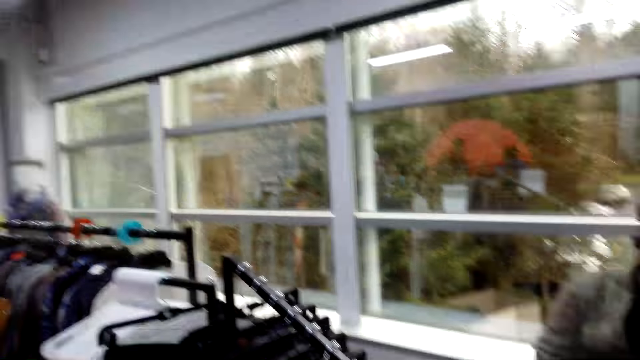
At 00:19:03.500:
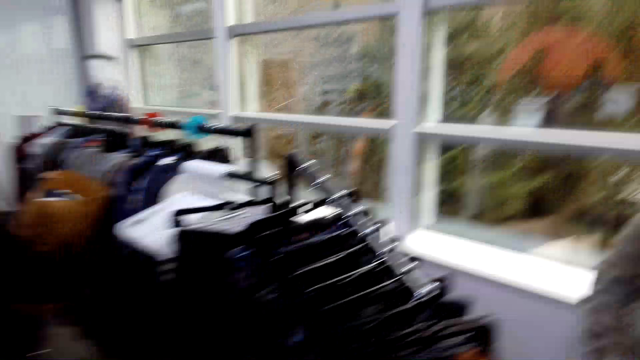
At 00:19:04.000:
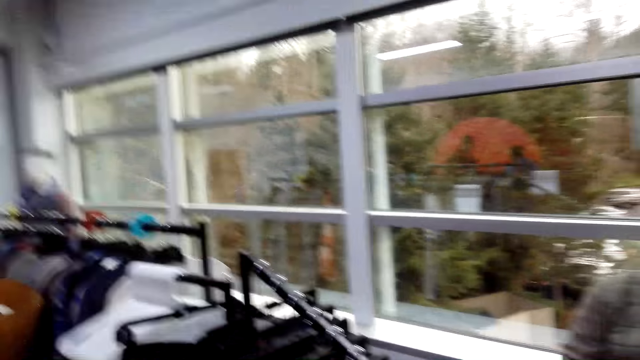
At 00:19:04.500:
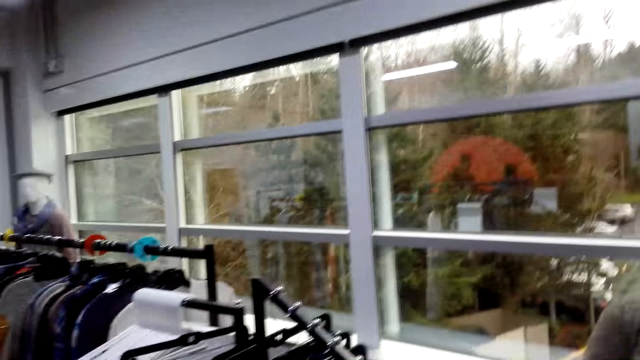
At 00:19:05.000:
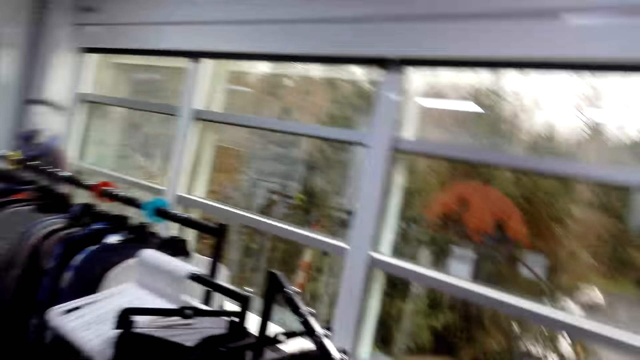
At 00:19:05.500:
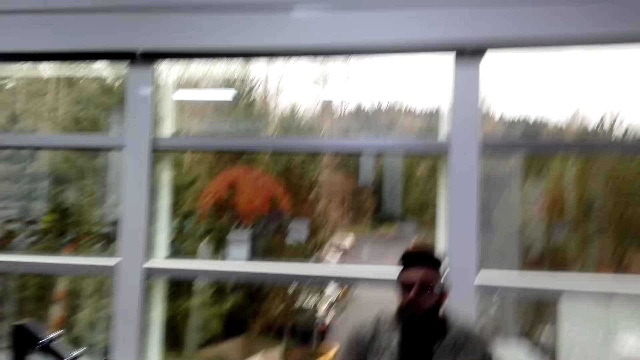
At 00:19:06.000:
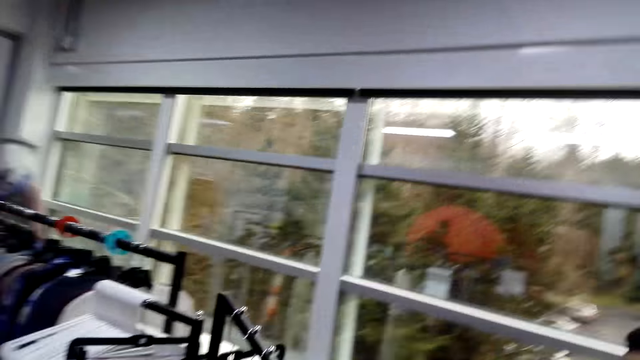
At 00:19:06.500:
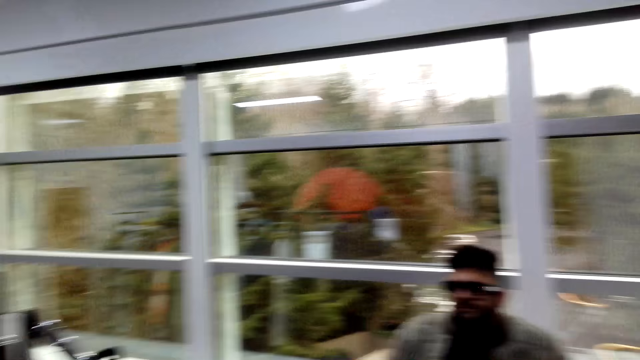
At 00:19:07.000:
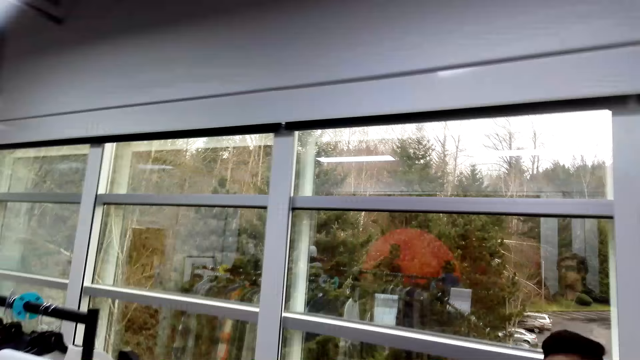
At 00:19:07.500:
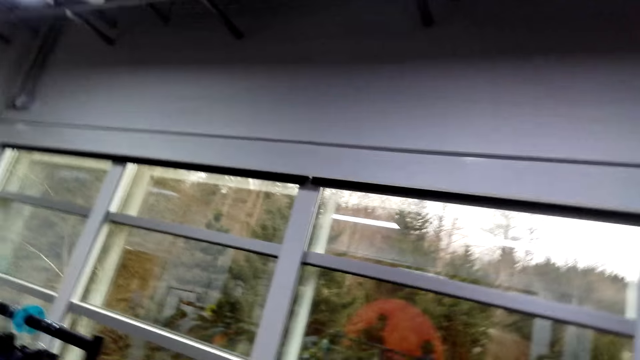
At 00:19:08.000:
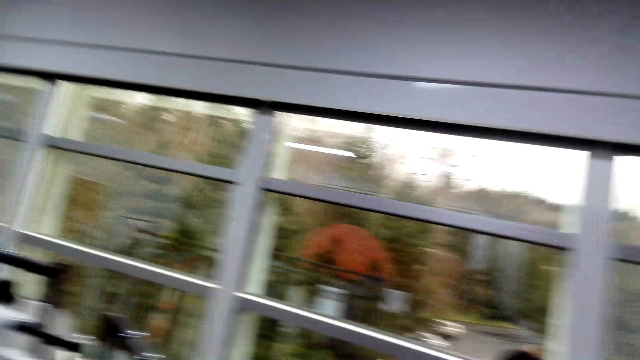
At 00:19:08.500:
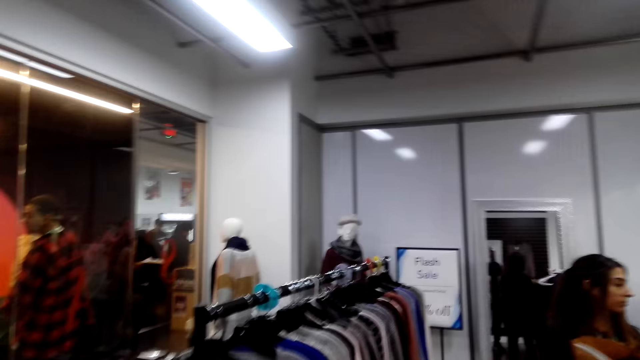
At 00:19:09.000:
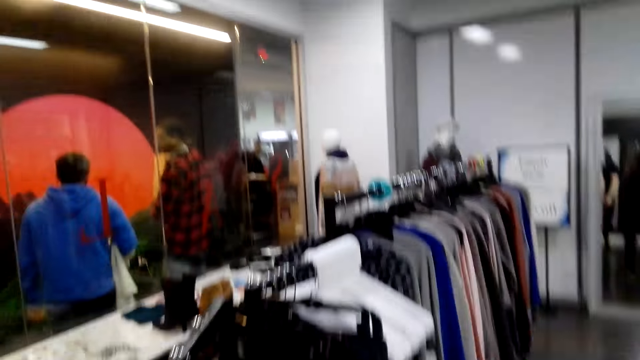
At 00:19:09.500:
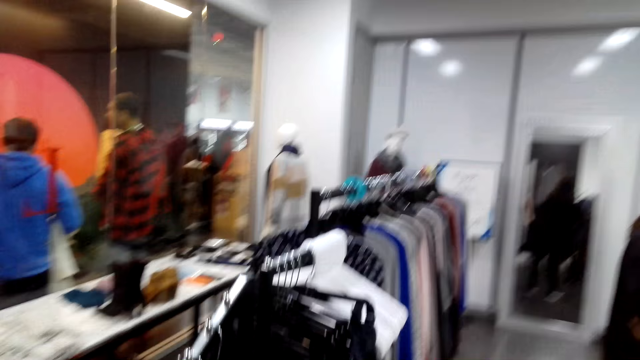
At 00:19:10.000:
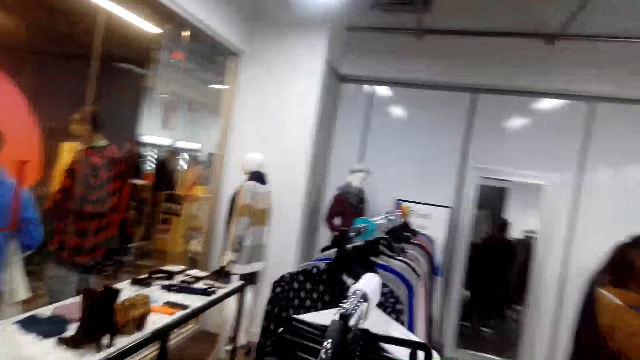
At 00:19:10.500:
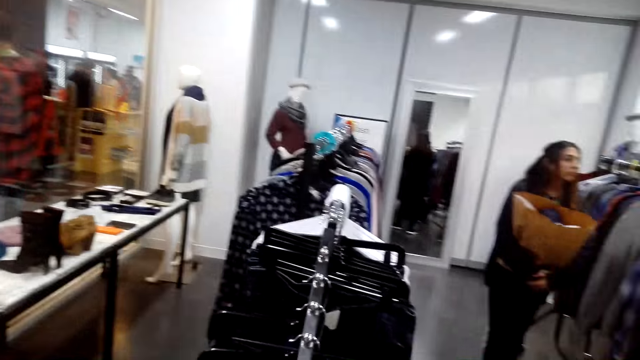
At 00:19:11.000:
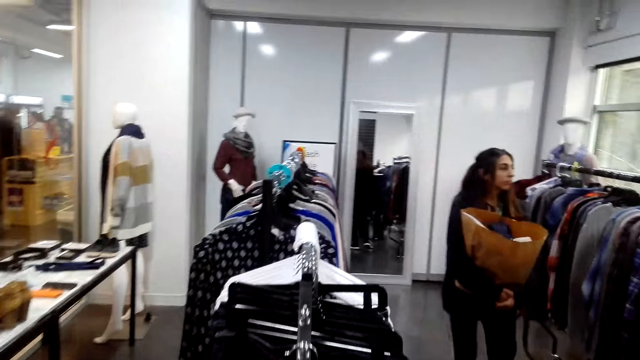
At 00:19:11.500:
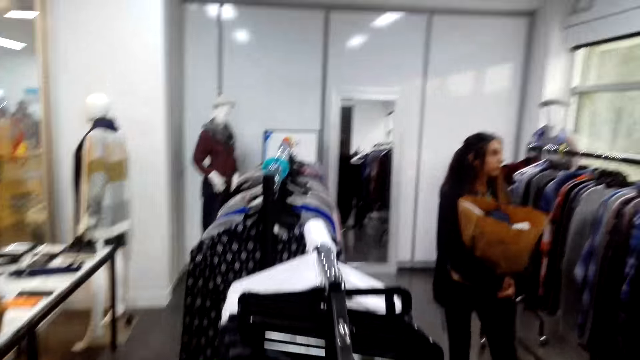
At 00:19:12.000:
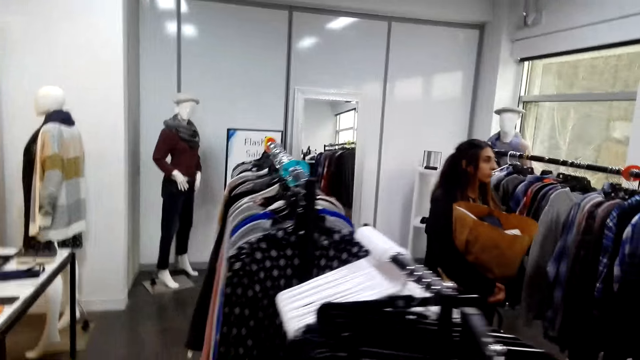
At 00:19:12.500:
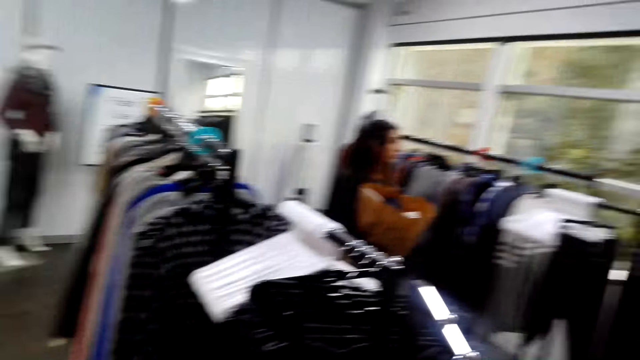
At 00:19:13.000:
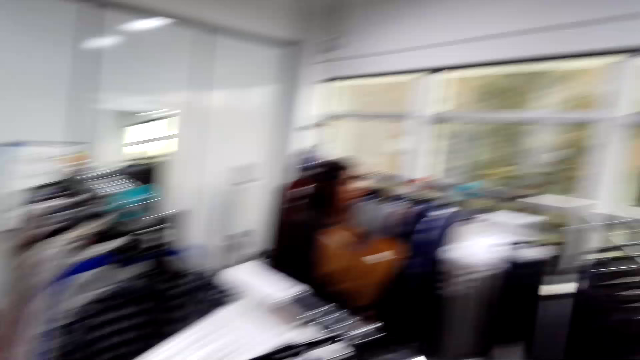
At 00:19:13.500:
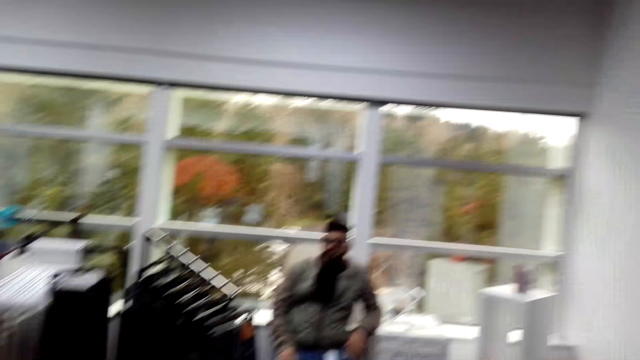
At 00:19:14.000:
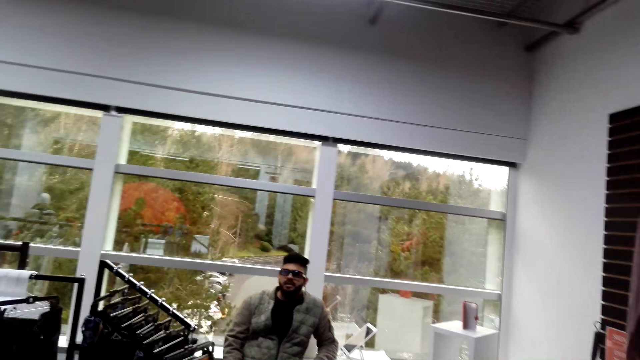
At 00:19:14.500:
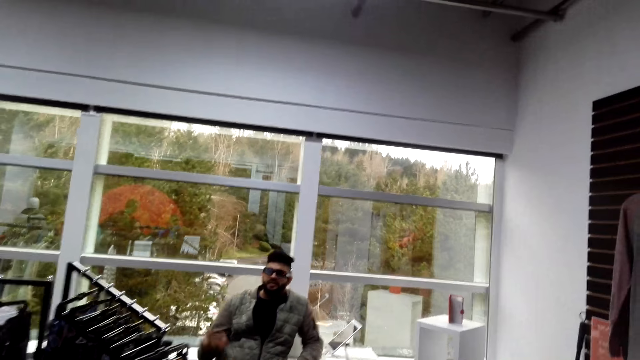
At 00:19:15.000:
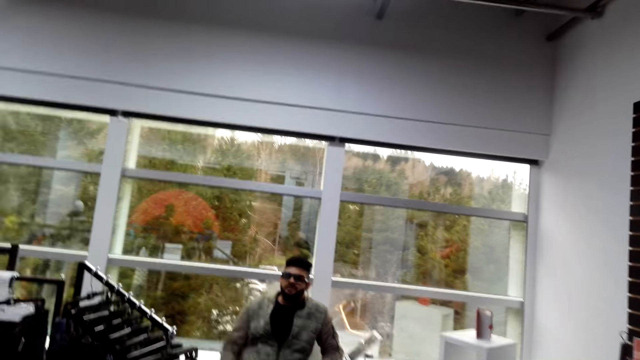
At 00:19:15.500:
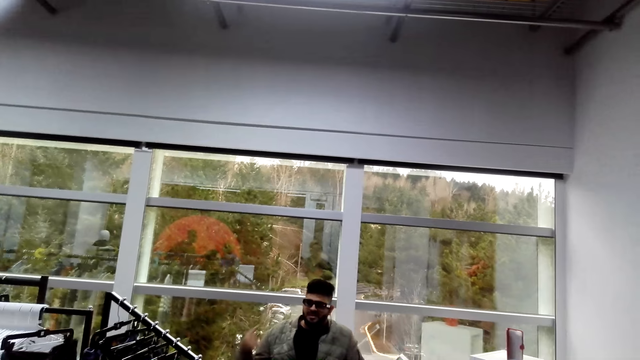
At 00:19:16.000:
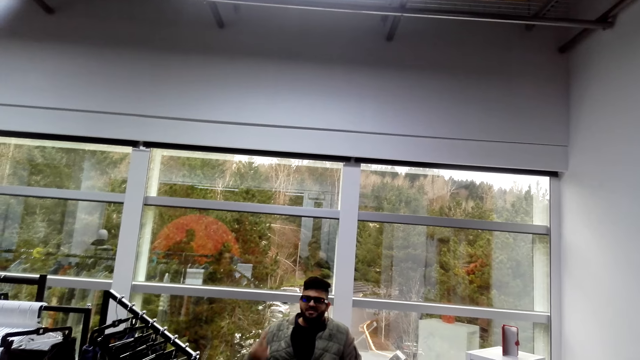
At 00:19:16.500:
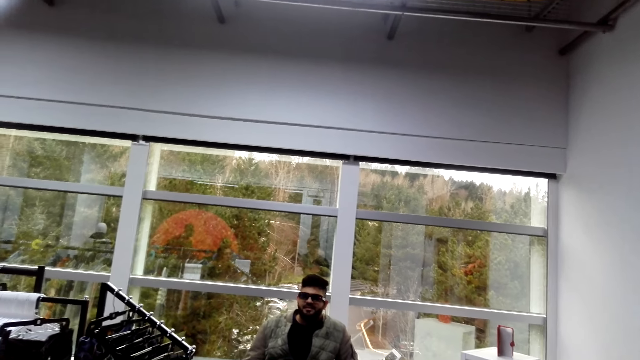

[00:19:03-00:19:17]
The camera wearer looks around. They converse with the woman and the man. The woman moves round the room.

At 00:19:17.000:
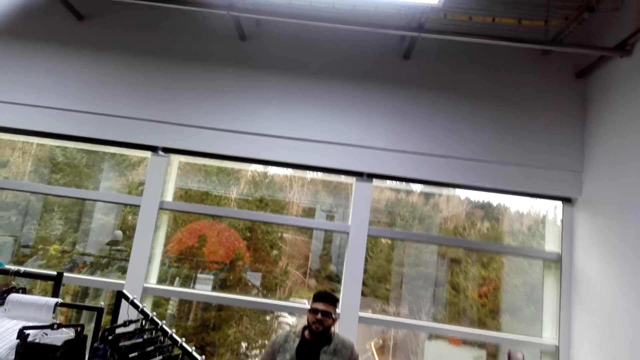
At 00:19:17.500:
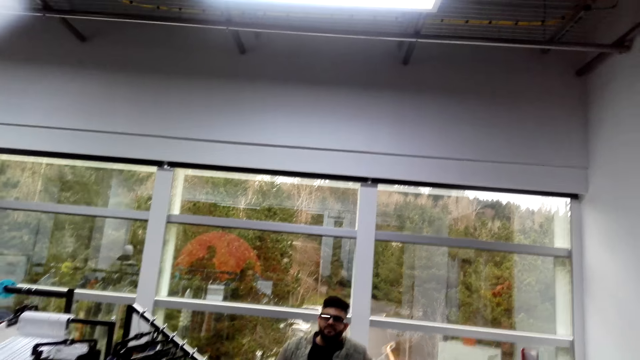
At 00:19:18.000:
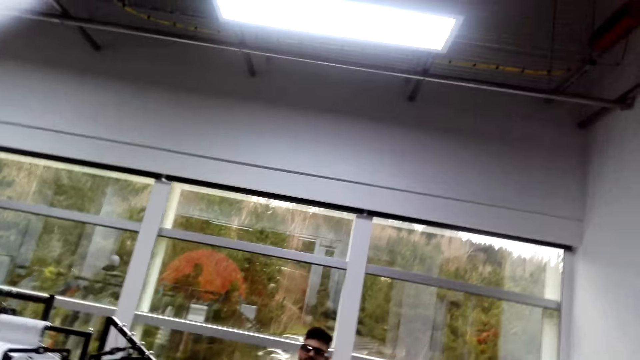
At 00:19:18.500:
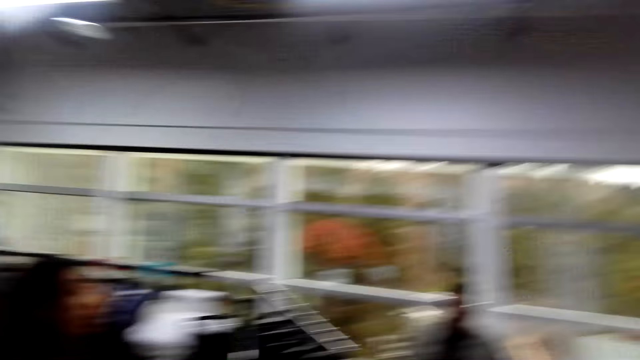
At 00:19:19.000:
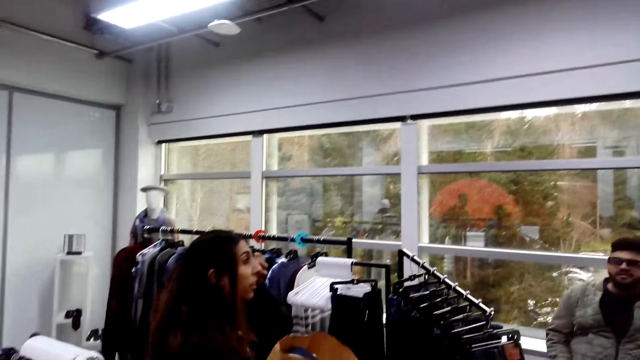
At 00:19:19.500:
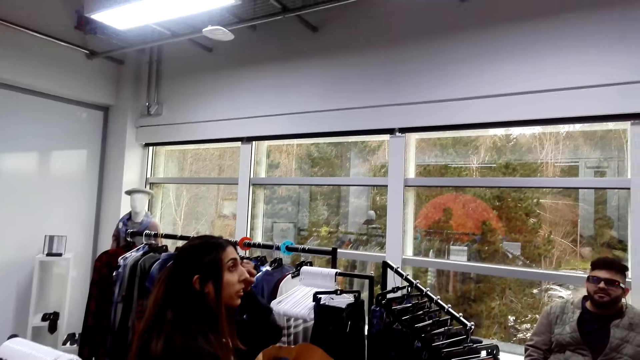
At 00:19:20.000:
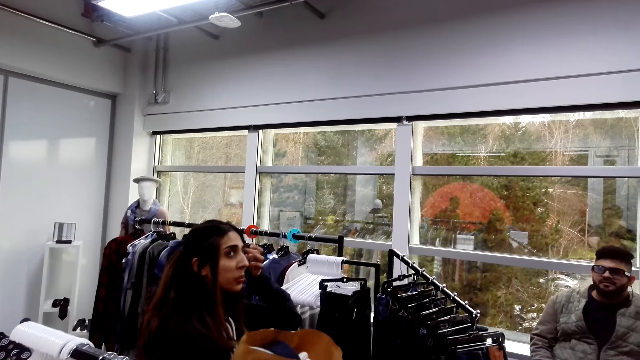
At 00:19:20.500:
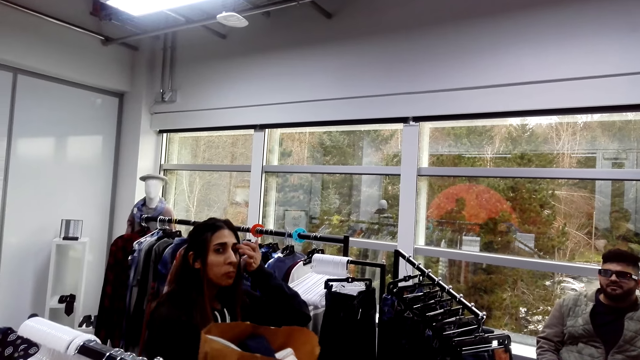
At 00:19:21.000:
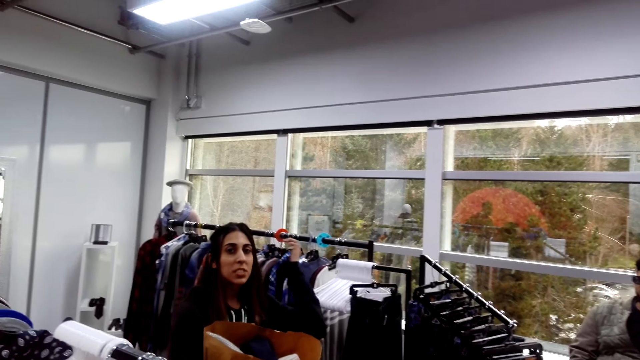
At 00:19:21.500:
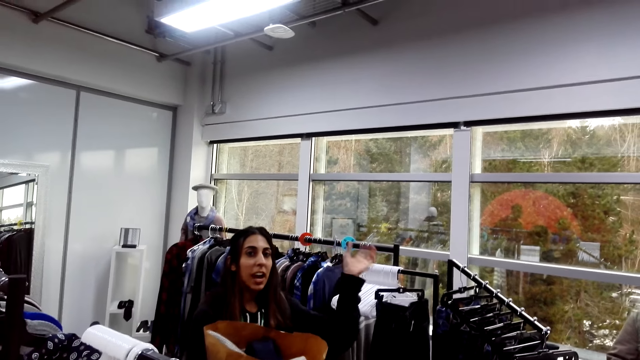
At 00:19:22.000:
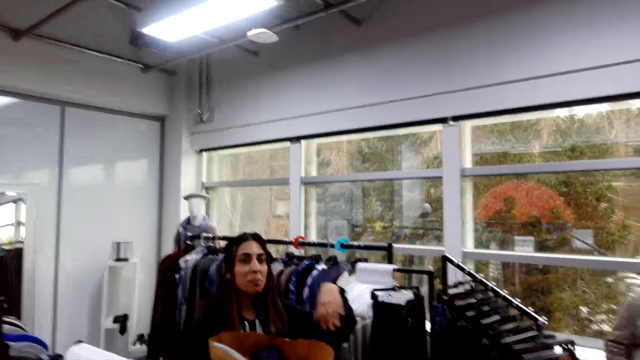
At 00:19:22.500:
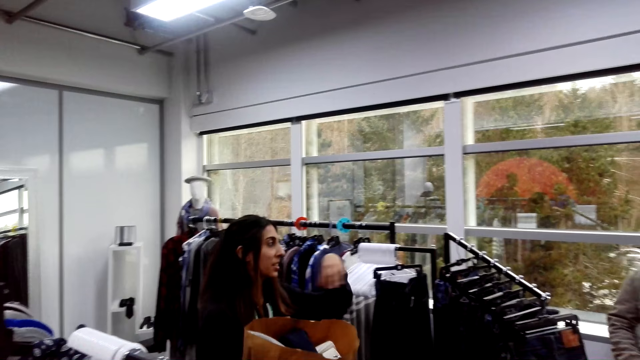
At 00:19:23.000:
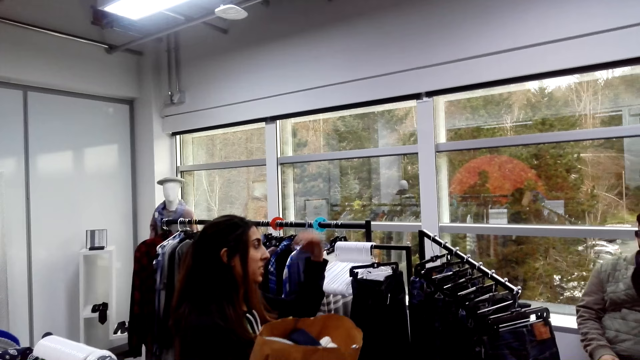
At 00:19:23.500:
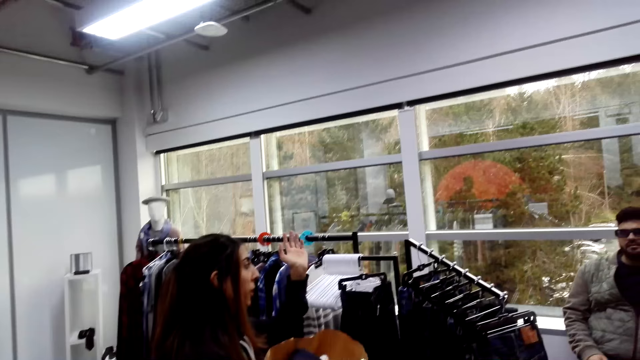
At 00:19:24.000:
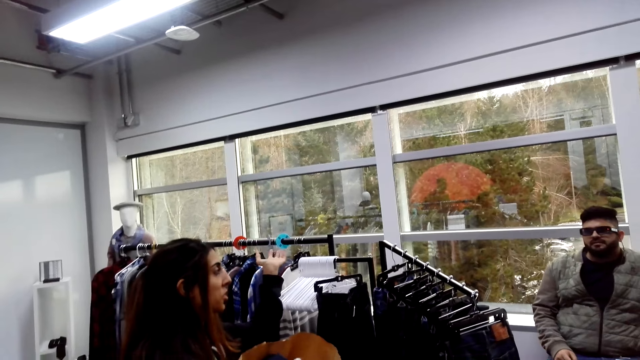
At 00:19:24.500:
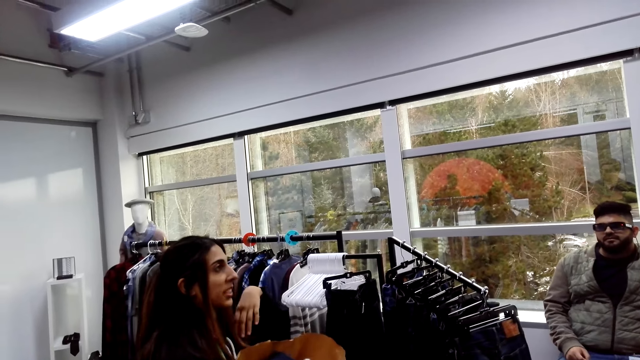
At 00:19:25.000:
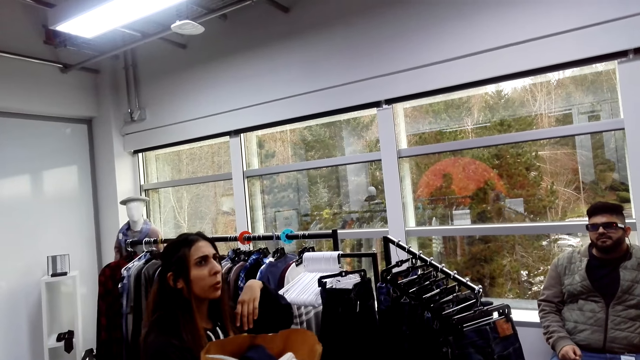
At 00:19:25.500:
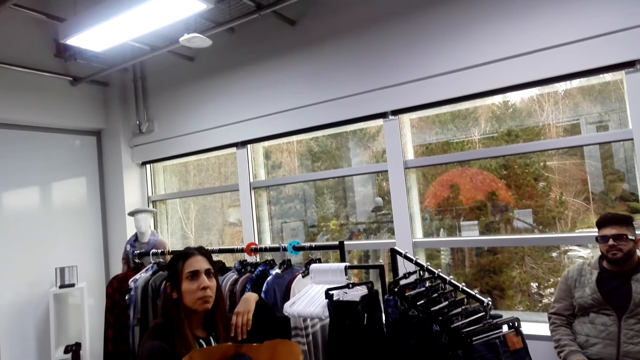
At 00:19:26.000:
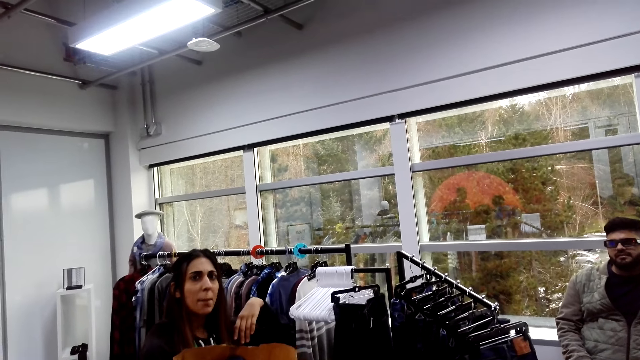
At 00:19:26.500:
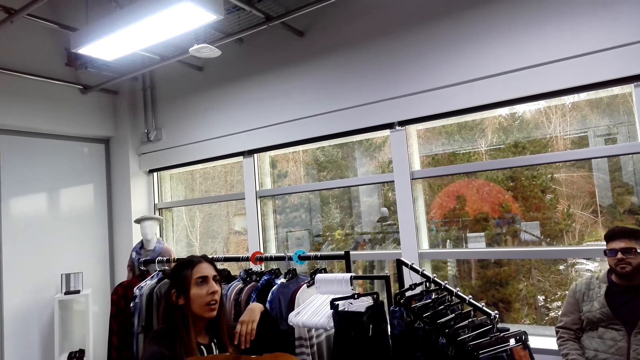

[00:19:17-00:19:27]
The woman moves her hands. The camera wearer converses with the woman and the man in a boutique.
